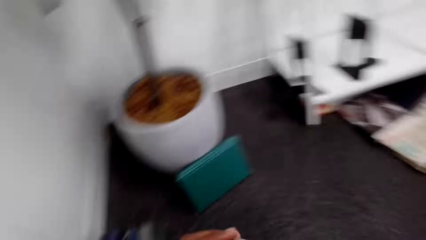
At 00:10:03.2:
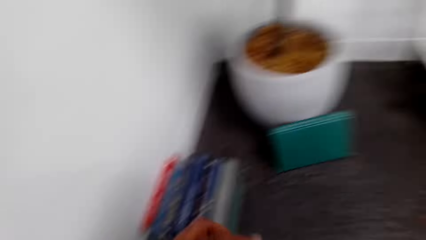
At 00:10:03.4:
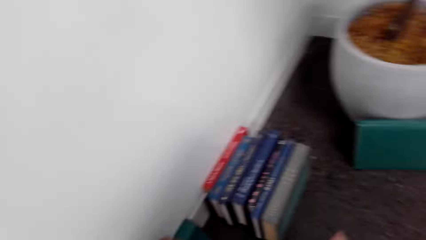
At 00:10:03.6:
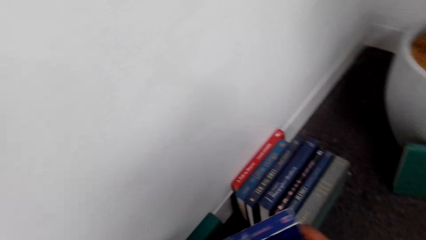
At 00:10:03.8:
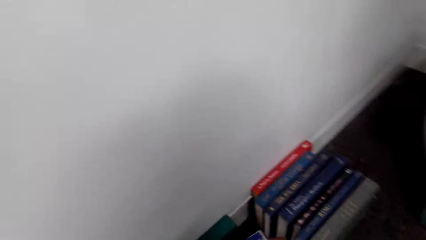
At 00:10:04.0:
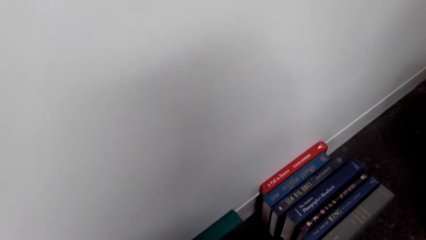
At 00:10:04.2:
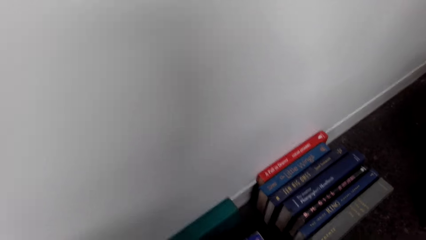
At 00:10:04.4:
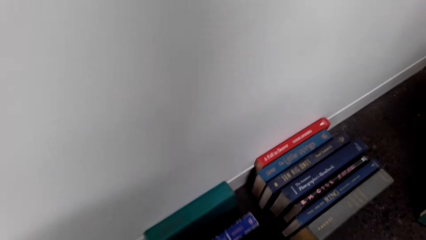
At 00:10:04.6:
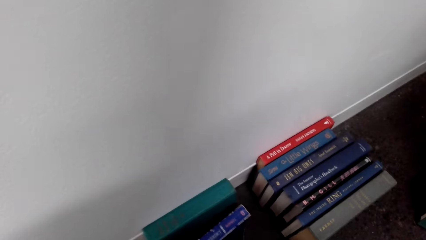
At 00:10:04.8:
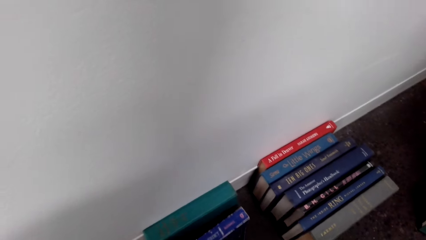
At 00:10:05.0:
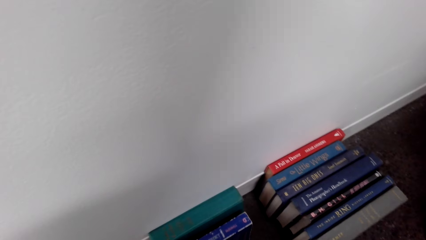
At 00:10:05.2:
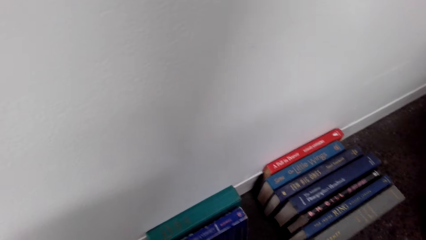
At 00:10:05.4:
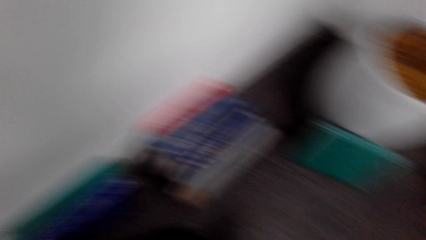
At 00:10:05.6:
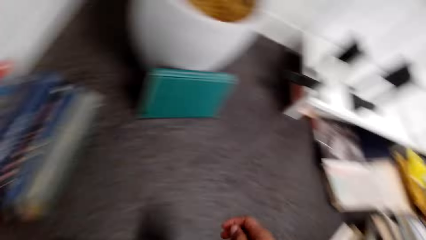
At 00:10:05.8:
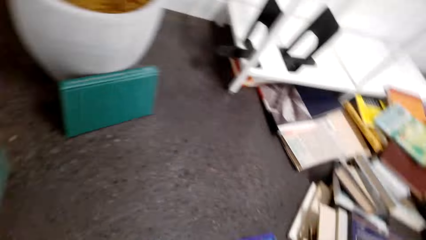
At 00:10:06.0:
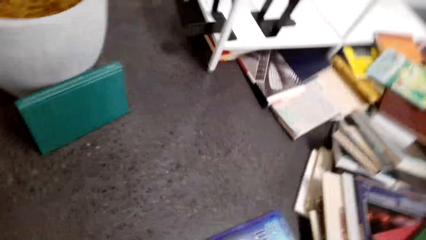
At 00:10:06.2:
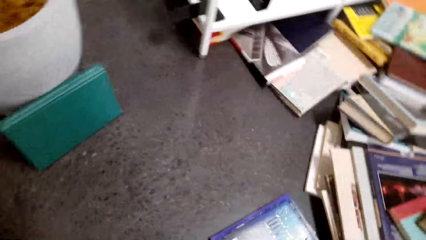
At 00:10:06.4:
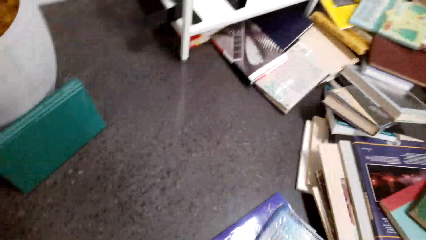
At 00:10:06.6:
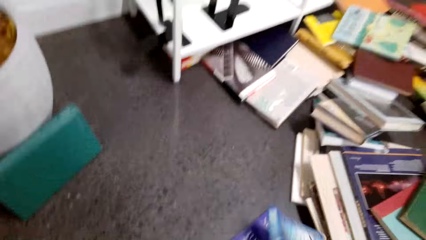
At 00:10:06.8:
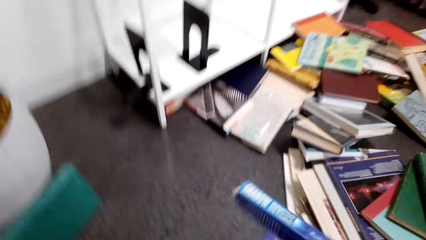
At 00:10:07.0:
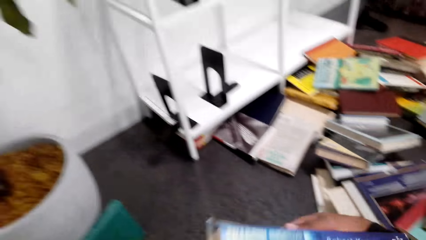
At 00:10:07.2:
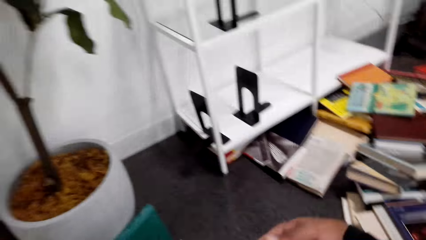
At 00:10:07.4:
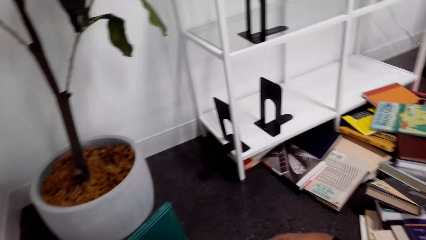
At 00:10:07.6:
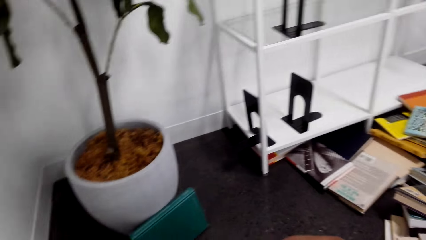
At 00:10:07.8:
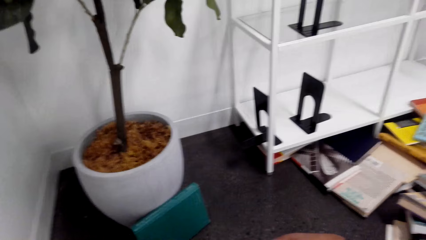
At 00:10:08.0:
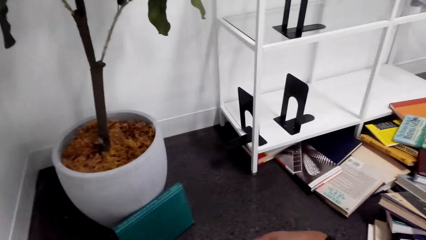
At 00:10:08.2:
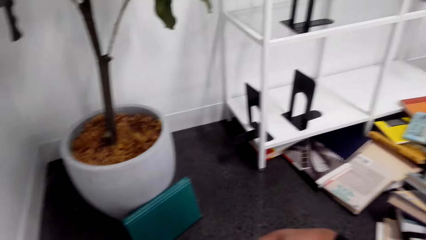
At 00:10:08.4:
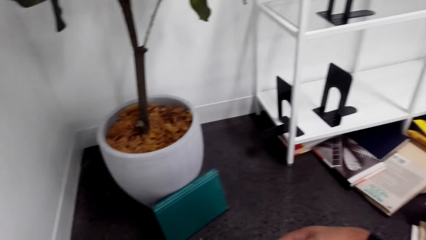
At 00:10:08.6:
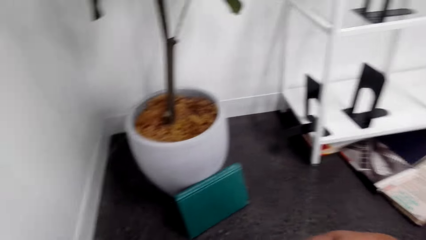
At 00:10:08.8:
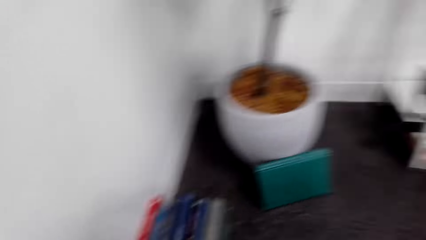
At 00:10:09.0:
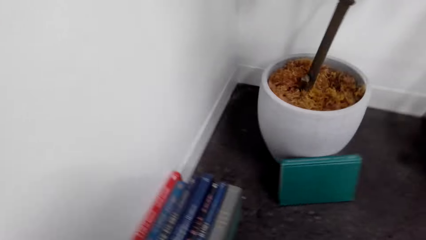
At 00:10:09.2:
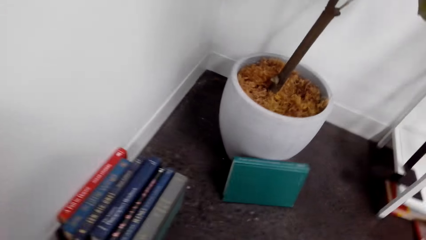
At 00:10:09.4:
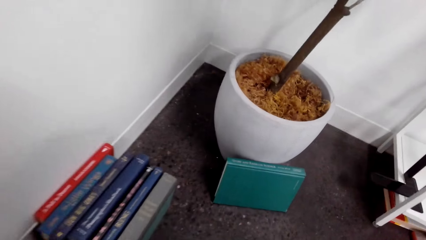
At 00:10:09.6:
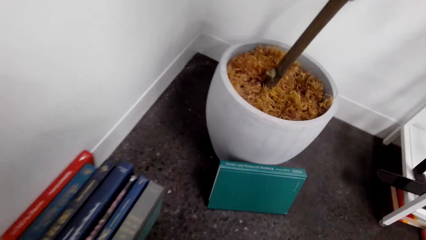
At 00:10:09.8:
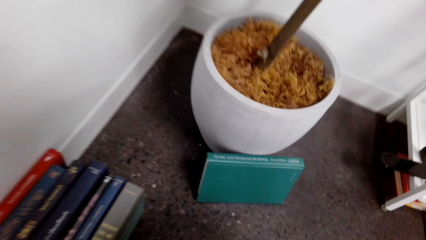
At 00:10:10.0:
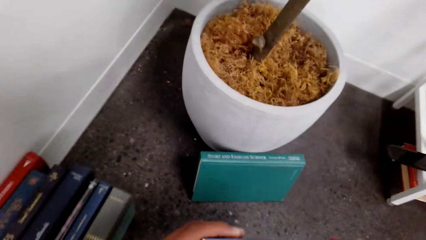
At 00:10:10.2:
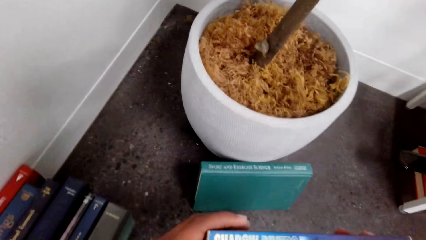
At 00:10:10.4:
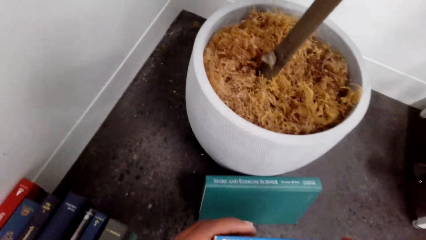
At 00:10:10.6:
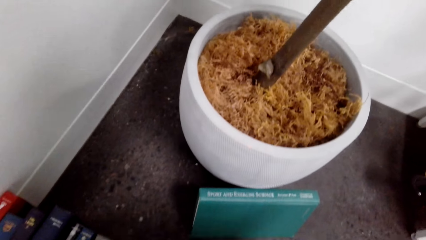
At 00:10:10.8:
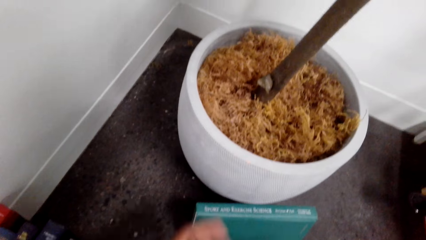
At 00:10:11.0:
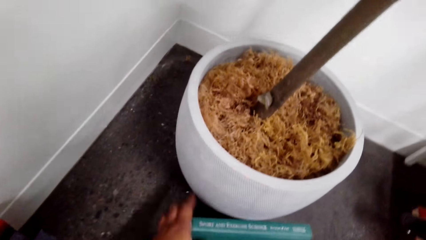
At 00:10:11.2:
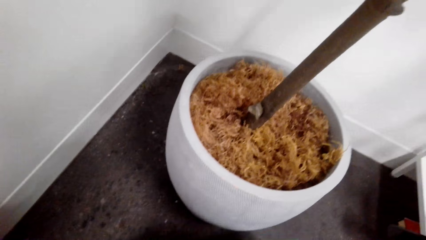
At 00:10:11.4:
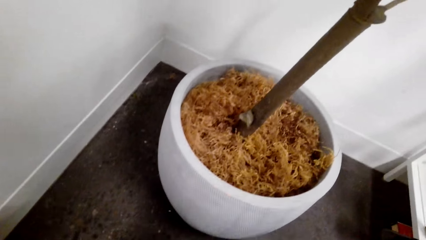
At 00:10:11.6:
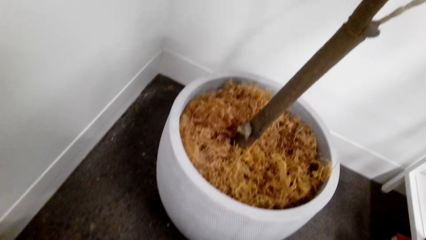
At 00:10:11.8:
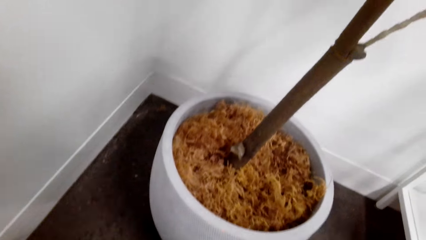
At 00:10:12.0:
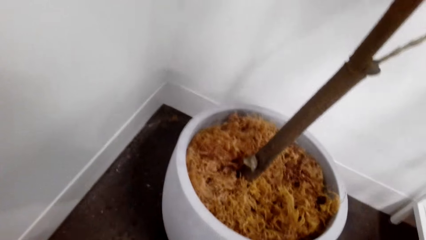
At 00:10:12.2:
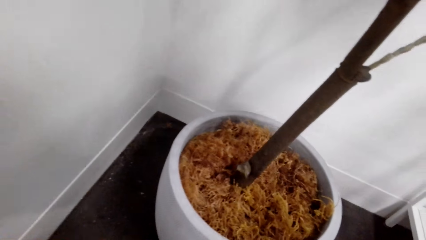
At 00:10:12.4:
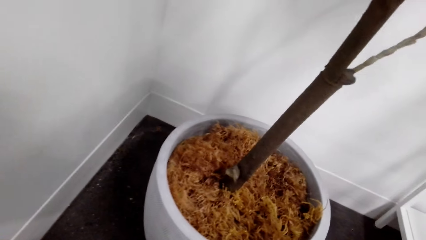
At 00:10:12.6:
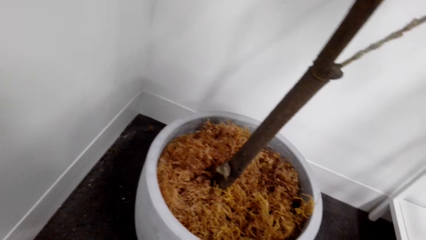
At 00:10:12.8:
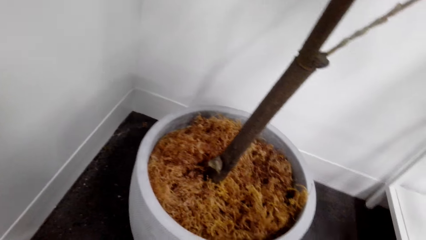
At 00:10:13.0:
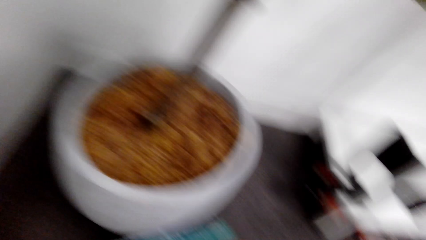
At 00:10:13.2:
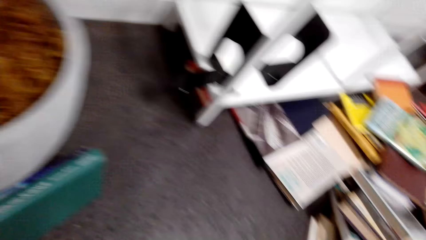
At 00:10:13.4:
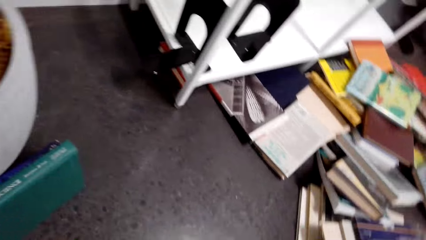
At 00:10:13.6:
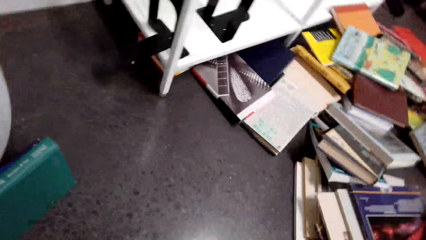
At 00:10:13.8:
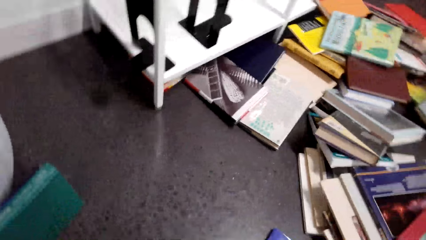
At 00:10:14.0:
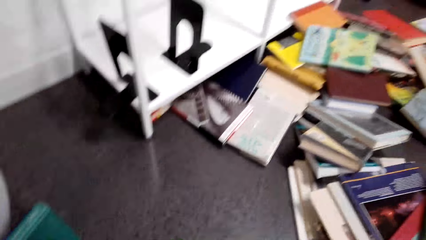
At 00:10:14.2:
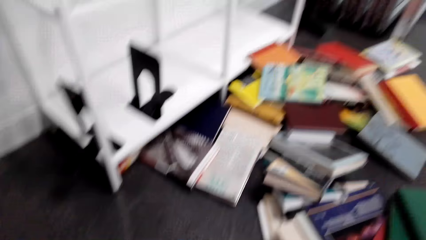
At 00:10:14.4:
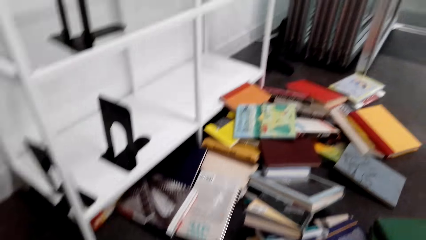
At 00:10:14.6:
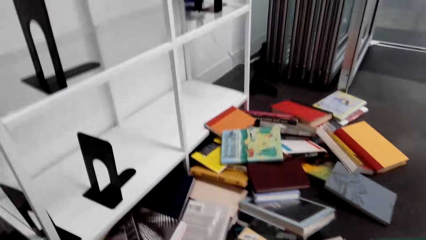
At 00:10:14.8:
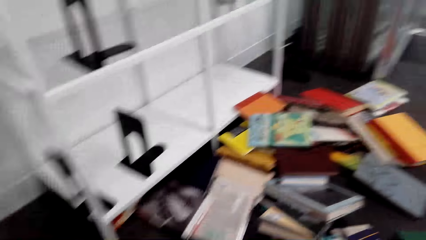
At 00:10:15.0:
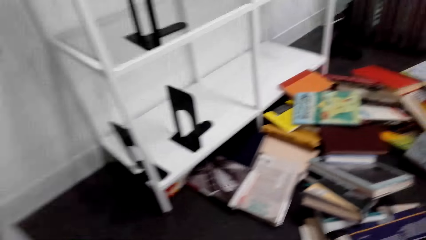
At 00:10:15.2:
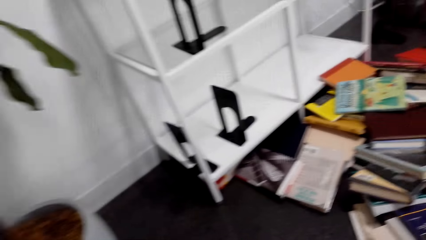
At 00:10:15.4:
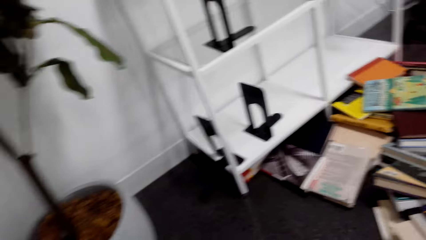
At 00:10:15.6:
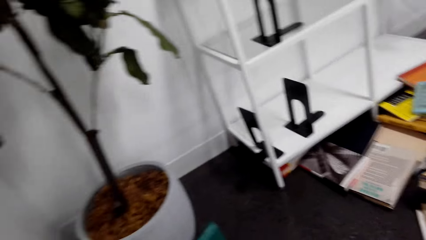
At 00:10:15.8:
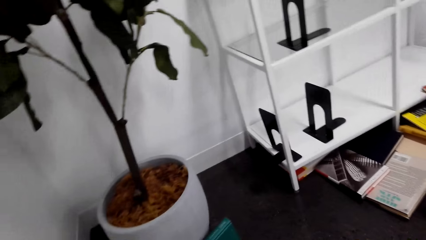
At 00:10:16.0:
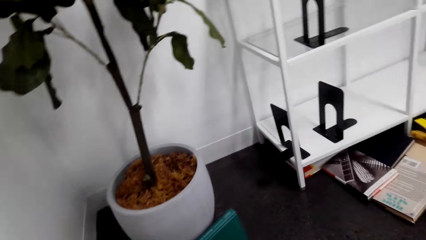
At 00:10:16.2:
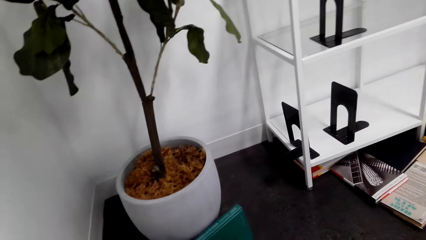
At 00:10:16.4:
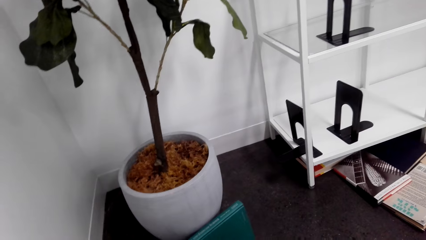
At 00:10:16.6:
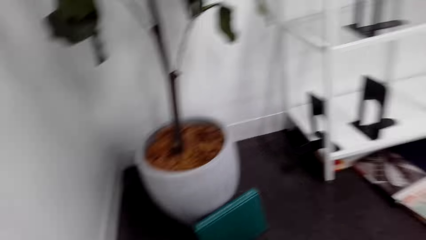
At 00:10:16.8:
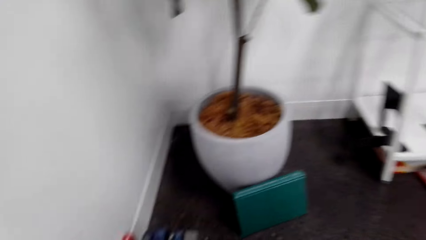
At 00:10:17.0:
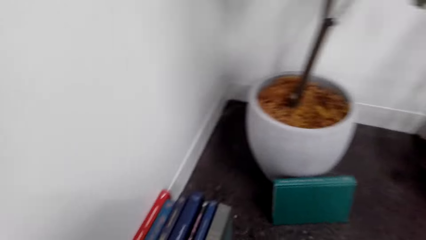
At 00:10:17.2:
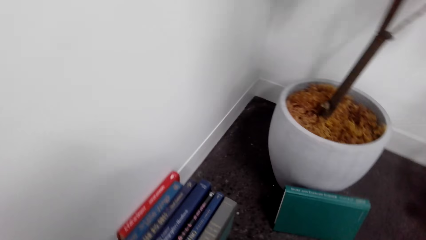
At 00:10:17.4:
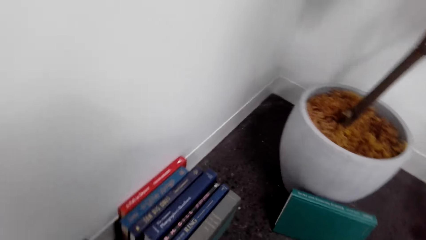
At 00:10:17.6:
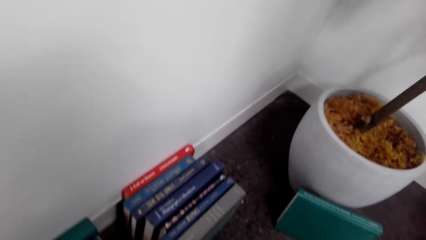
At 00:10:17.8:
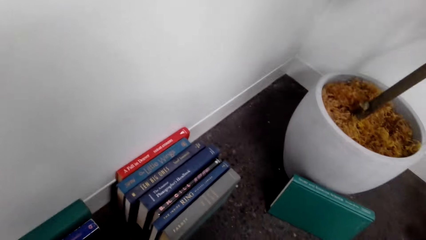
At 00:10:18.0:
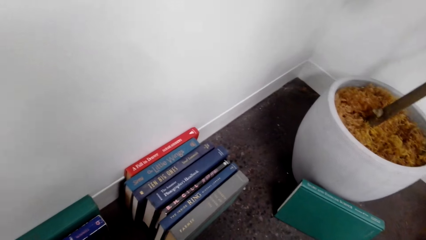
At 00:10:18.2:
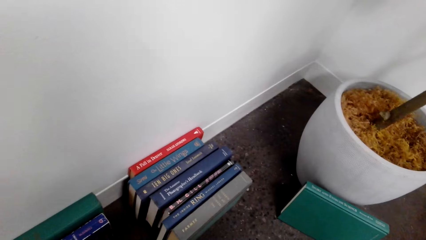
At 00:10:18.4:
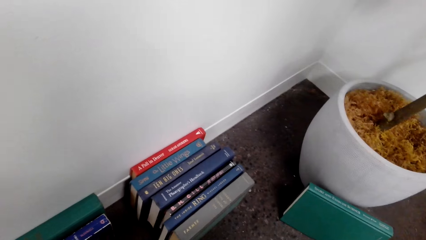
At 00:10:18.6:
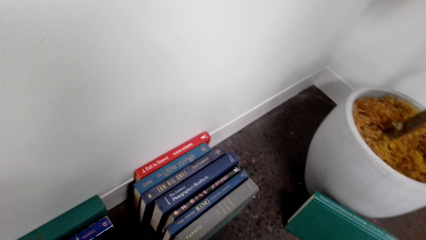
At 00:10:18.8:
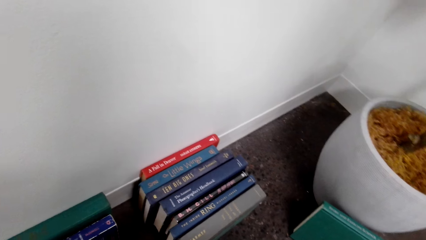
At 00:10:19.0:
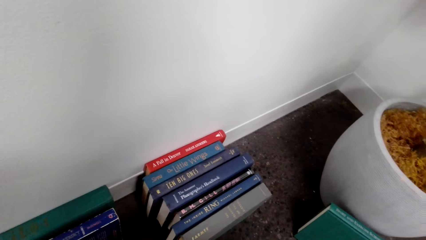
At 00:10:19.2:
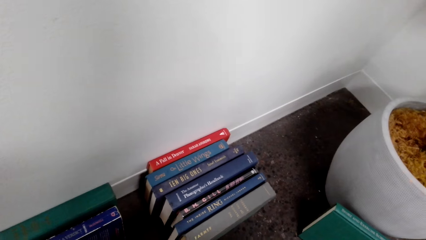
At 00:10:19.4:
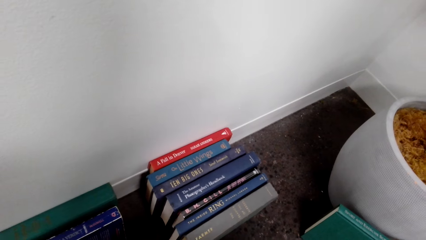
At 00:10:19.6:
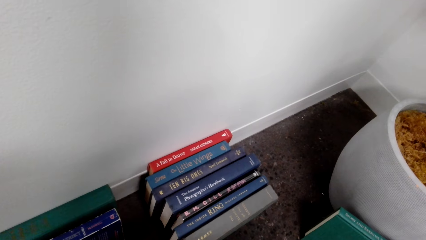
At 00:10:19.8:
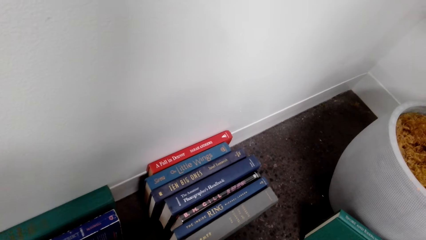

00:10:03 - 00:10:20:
The camera wearer looks at the book. They lift the book. They place the book on the floor. They pick a book from the floor, lift the book and move the book. They look at the book. They look at the books. They put the book down. They move the book. They pick a book, lift the book, look at the book, look at the vase and look at the books on the floor. They look at the book. They look at the vase. They turn towards the wall. They look at the books.
